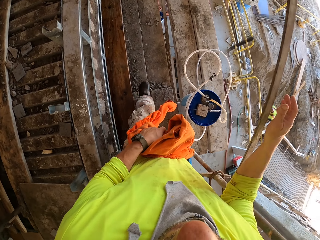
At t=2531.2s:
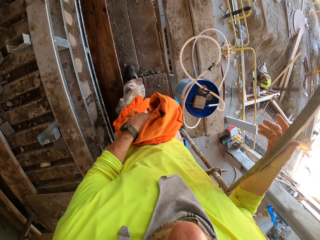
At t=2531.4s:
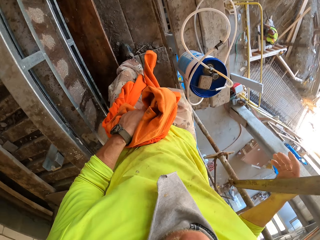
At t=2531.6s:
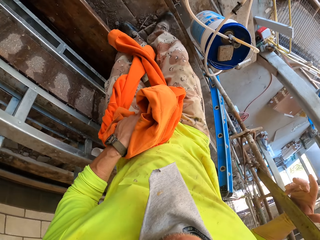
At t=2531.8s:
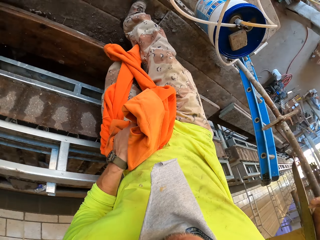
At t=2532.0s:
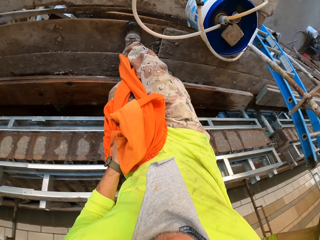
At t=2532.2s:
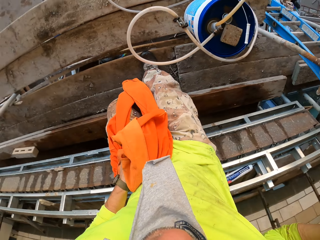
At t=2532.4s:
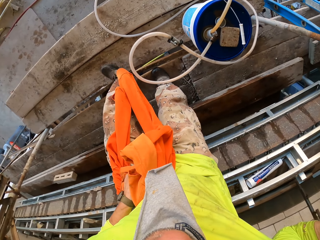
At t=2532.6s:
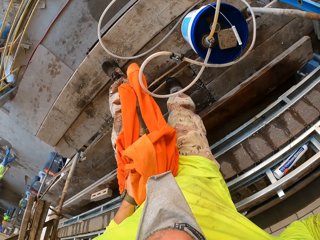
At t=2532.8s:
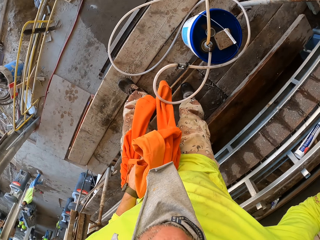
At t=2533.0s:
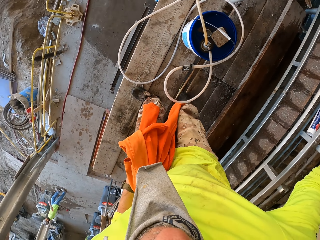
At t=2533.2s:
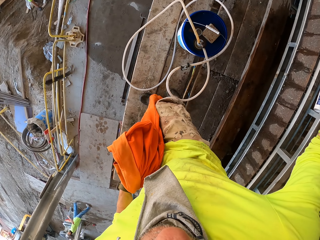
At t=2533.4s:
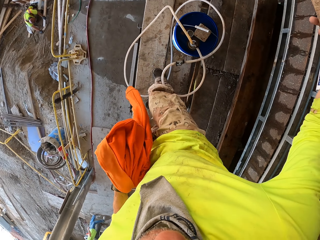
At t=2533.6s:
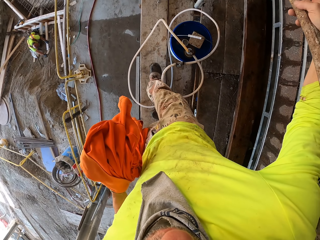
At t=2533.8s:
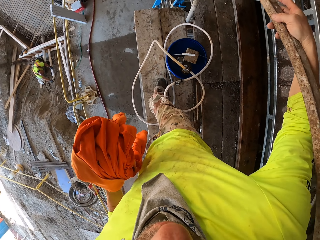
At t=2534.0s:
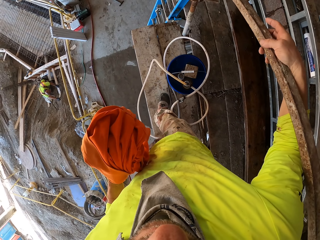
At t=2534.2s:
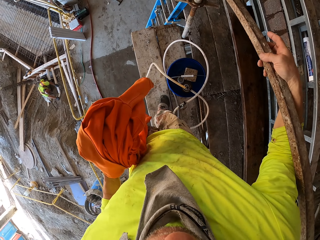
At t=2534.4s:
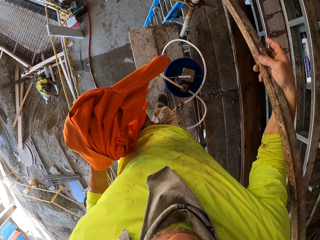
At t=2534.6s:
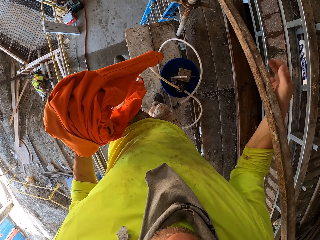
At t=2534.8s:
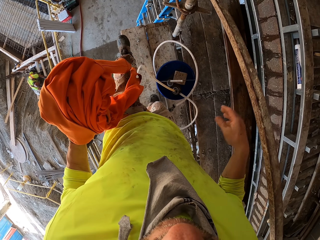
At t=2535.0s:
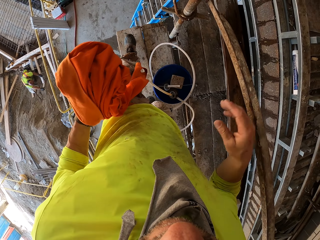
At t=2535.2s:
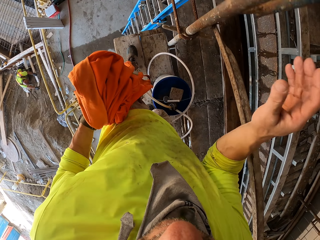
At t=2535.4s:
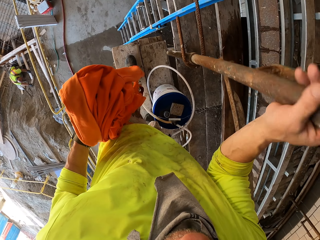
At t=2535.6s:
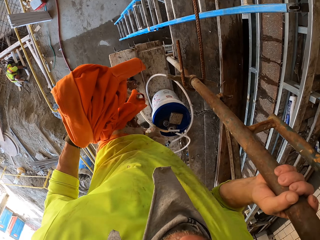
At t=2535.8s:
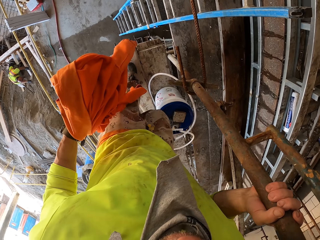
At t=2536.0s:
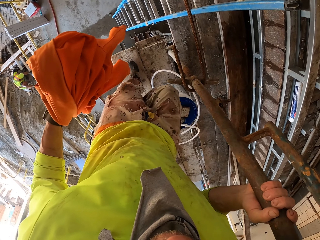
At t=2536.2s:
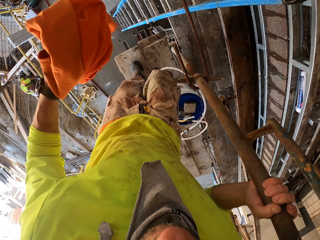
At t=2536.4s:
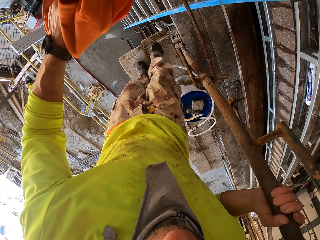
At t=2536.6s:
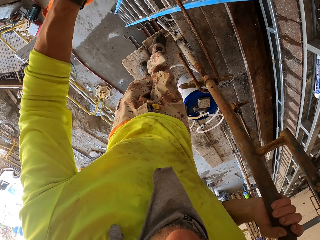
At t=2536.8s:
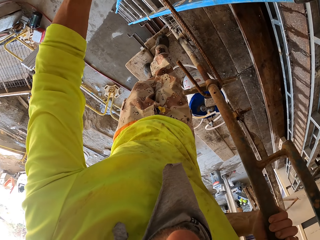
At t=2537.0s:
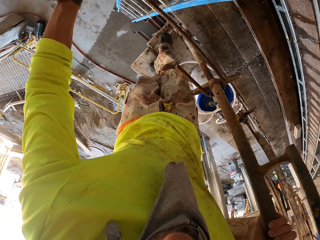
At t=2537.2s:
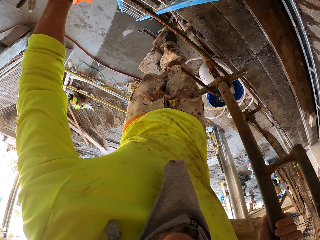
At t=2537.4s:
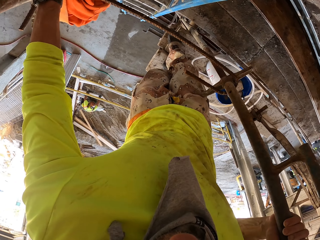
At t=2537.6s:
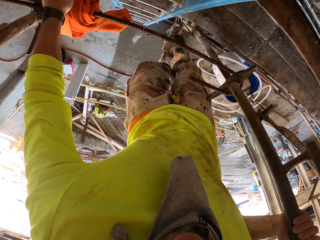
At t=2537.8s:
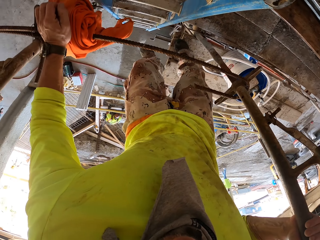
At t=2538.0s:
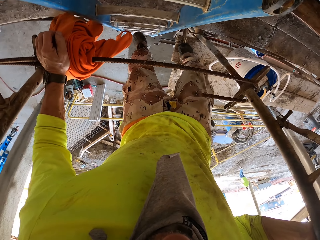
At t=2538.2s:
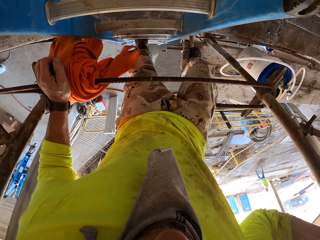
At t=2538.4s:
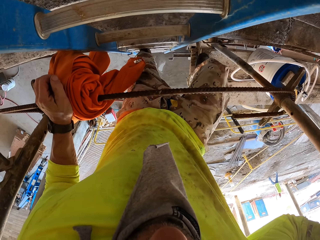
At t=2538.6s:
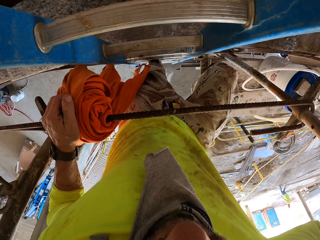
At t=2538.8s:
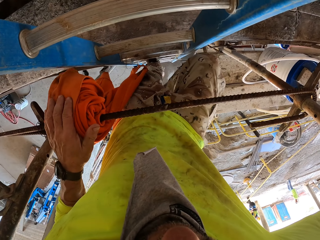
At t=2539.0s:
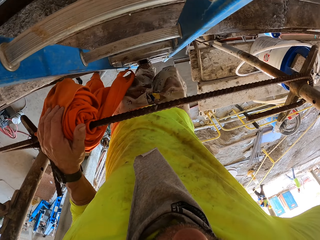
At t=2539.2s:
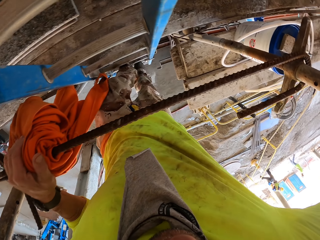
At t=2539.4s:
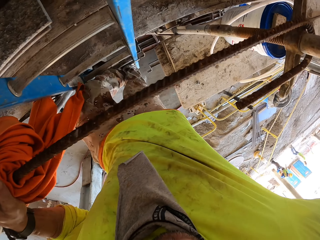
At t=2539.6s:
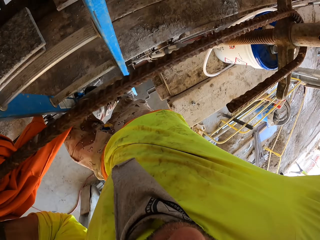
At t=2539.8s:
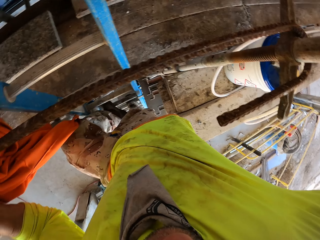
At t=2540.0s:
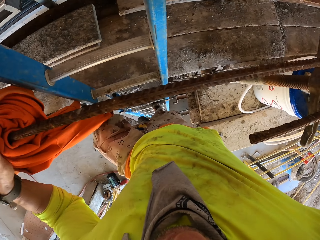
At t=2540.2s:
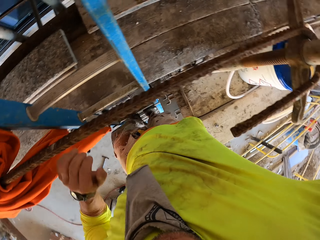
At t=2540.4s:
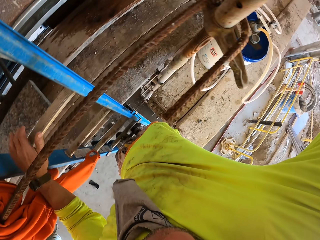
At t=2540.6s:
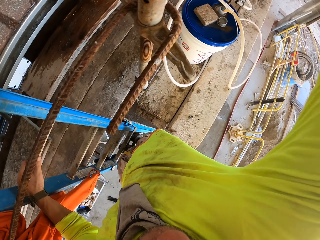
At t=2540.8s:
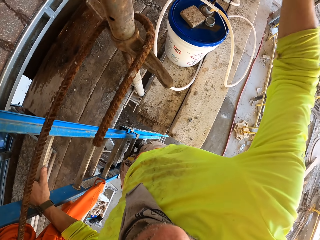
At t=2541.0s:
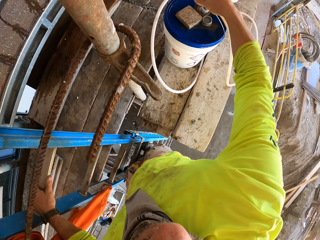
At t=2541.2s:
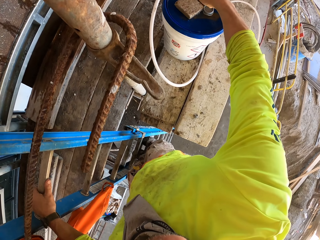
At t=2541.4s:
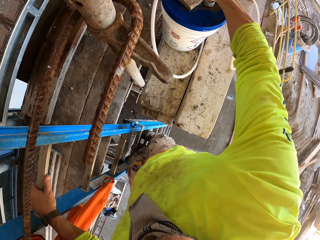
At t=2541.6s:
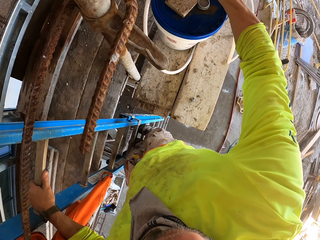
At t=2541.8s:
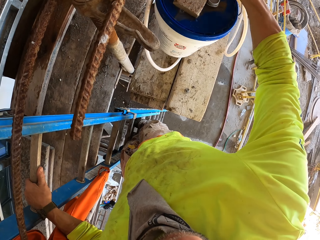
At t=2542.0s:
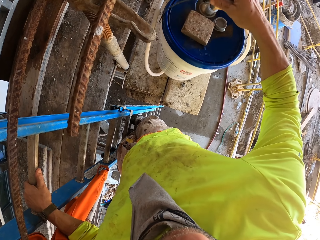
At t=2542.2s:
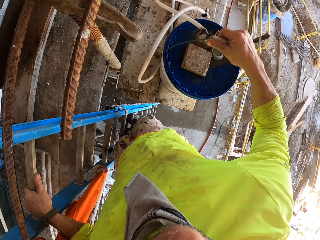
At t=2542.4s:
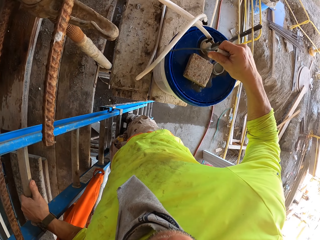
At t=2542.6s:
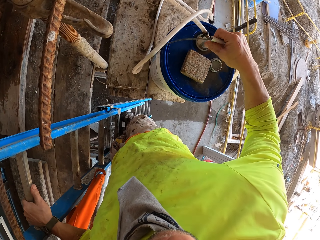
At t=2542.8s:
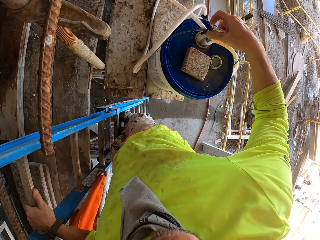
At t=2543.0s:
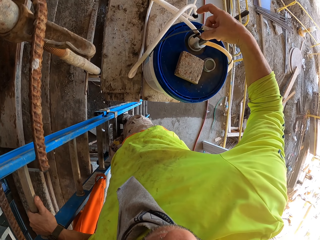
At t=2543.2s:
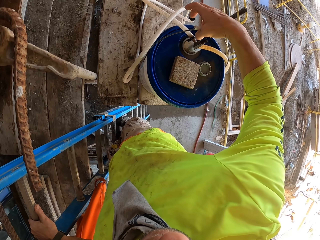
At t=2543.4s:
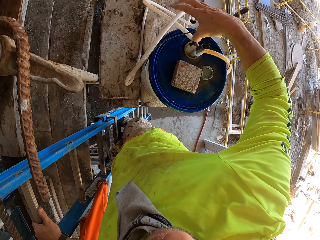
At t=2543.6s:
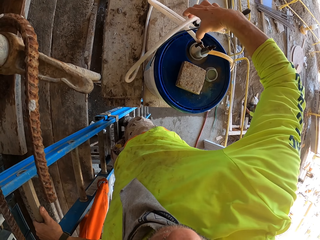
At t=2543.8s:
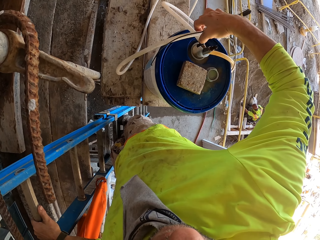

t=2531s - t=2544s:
The camera wearer holds a metal stand. They walk around. They hold the metal stand. They step on a ladder. They hold the metal stand. They walk down the ladder. They hold a bucket and carry the bucket.

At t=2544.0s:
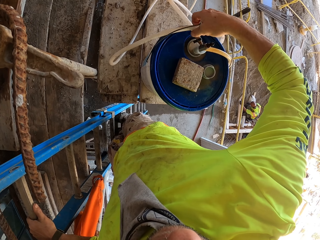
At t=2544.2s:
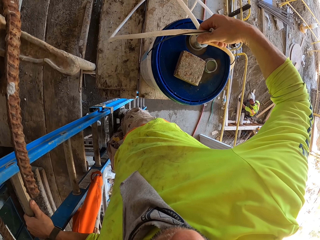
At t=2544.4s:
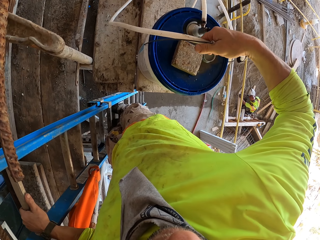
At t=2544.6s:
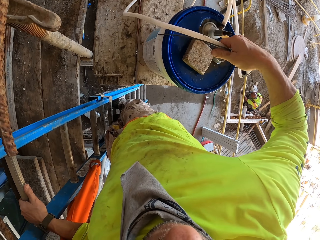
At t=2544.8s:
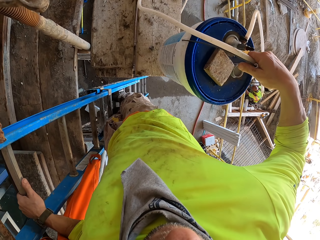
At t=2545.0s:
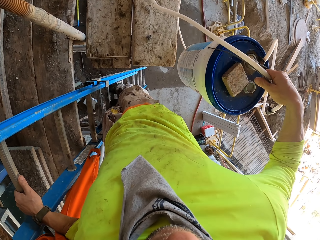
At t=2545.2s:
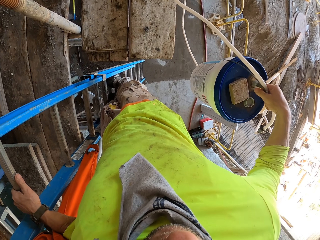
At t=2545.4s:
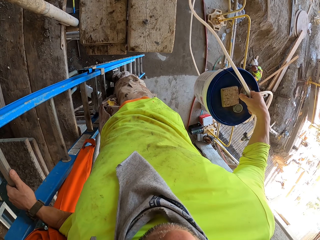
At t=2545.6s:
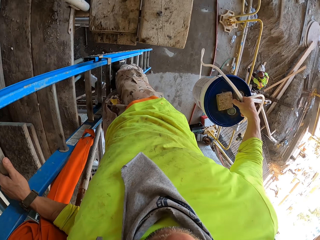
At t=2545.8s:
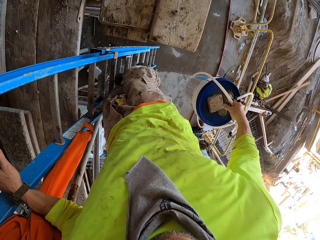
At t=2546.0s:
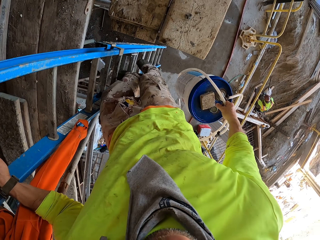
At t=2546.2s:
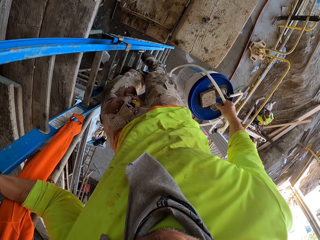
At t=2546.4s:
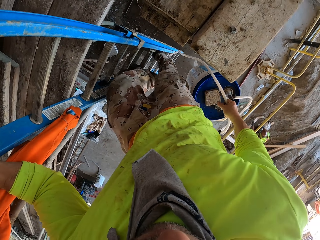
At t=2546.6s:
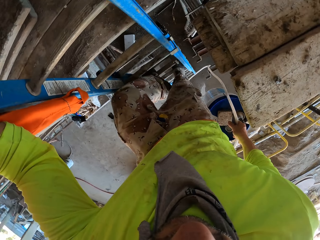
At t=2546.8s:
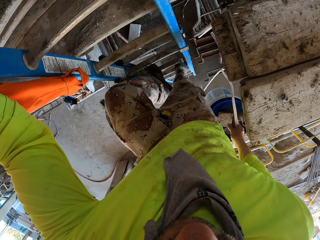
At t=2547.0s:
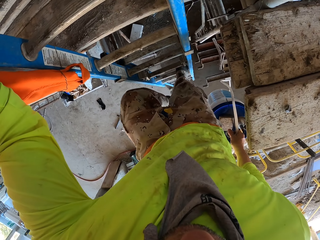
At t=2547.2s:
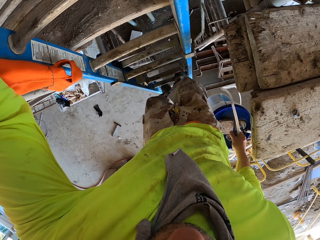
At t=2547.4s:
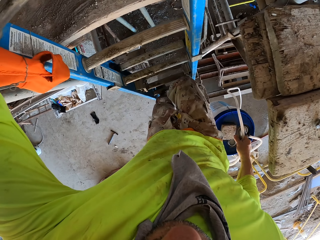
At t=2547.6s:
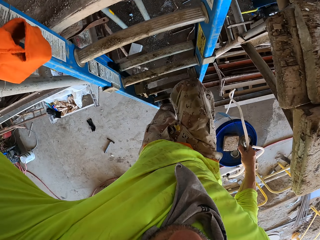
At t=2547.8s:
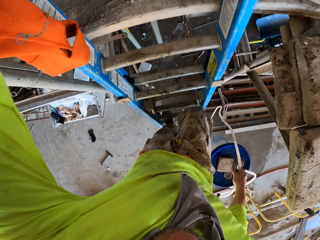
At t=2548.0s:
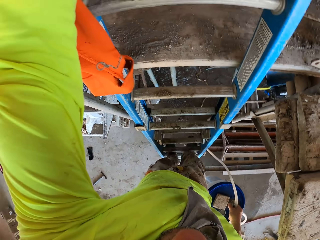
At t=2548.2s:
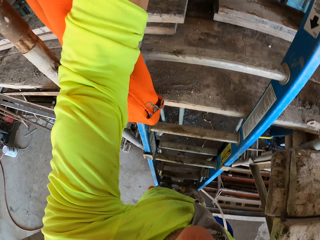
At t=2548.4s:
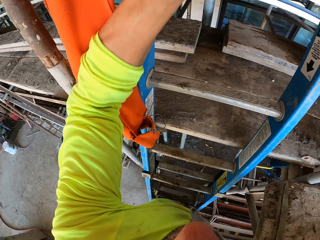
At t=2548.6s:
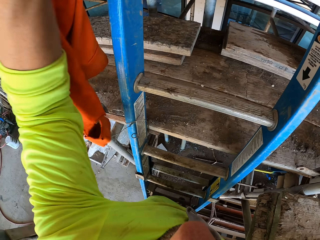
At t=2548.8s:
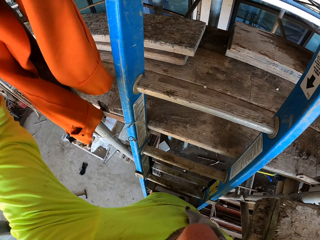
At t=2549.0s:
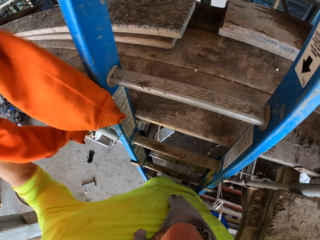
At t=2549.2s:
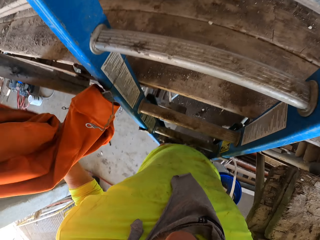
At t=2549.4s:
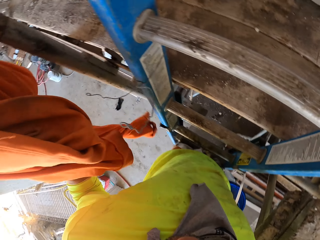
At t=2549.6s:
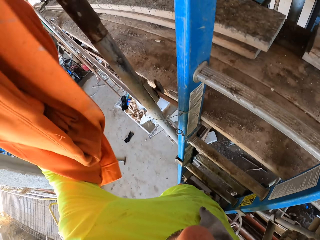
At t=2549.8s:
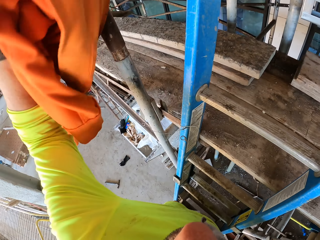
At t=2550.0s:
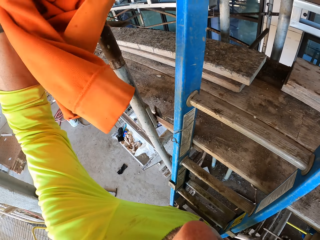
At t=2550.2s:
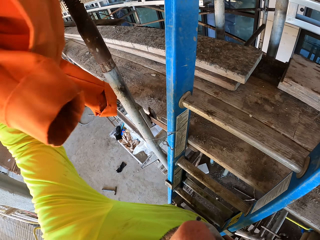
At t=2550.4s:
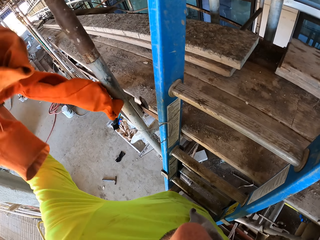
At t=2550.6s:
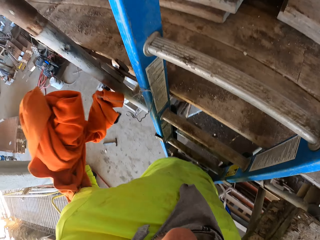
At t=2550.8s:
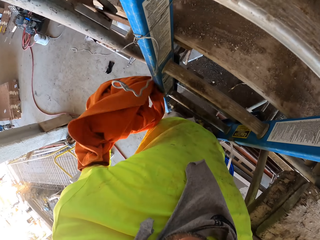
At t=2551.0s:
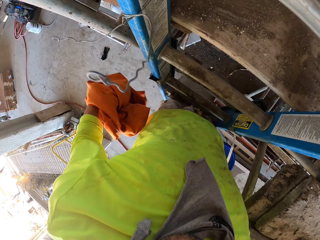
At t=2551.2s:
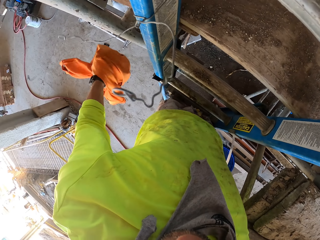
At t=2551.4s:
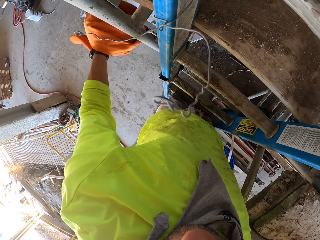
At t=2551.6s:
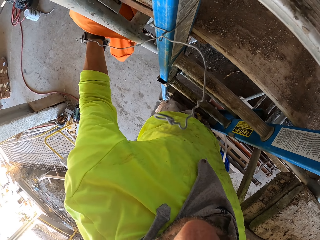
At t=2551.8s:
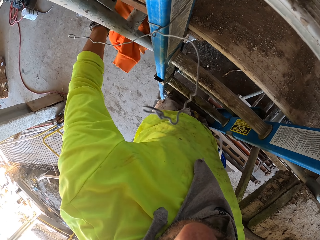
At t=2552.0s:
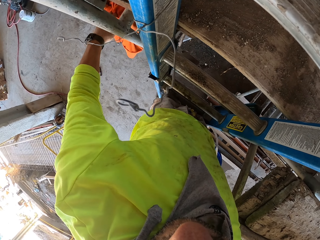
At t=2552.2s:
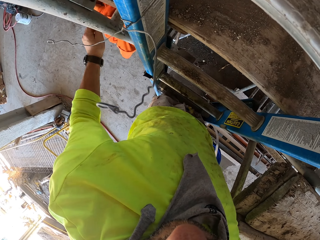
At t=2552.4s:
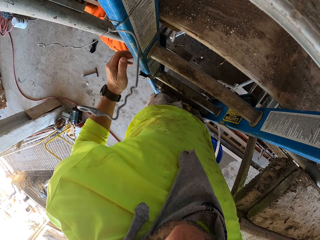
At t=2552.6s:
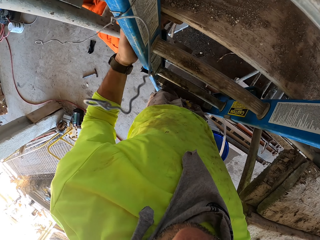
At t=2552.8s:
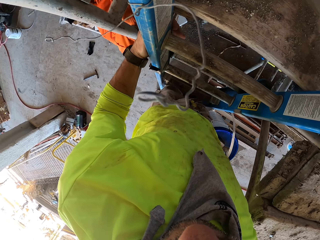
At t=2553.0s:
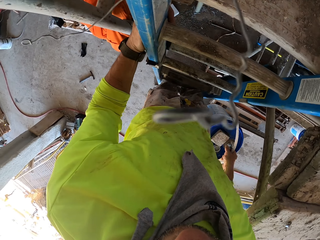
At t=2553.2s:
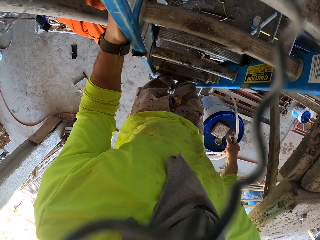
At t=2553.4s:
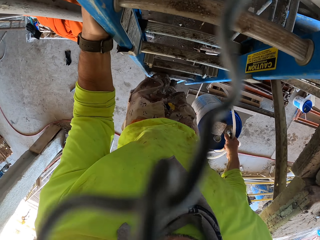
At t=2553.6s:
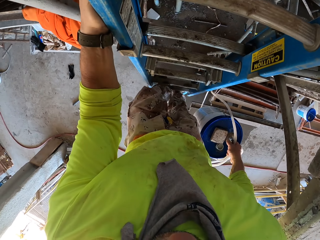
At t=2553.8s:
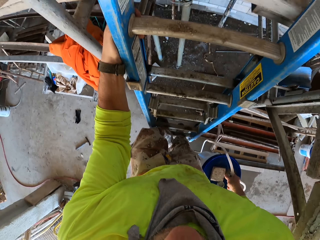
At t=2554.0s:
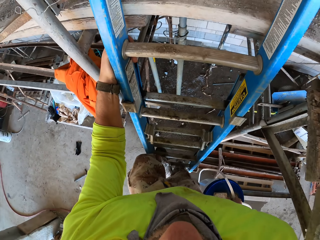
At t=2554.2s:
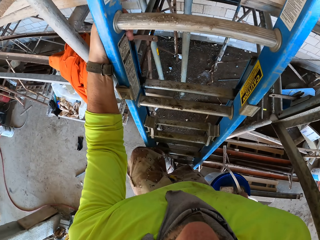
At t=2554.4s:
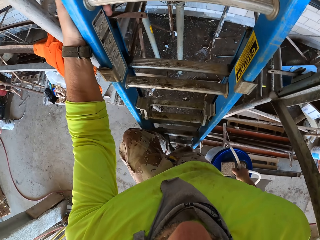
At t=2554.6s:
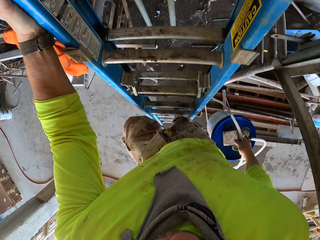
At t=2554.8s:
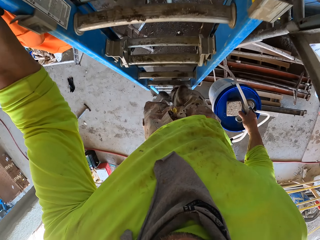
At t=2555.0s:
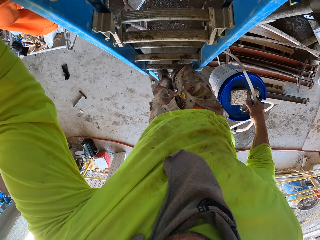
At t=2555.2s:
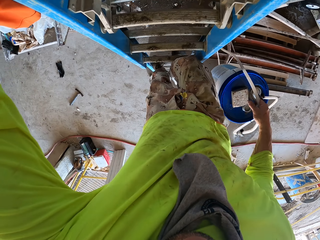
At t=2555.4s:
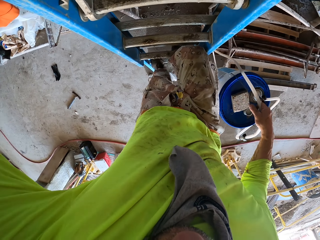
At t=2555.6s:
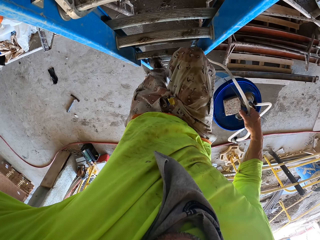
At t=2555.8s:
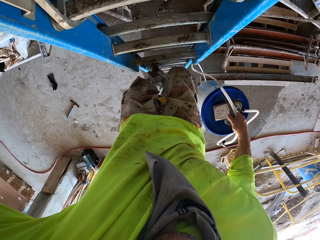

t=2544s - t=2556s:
The camera wearer holds a pipe. They hold a bucket. They walk down the ladder. They hold a cloth. They walk down the ladder.
